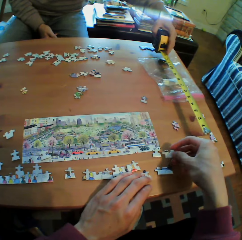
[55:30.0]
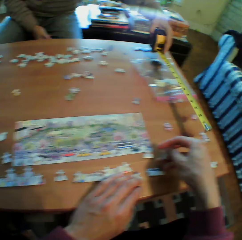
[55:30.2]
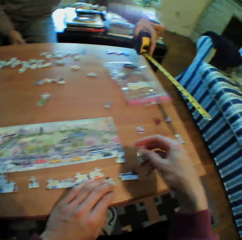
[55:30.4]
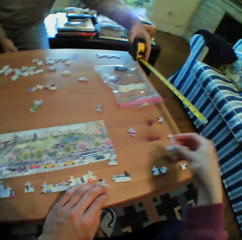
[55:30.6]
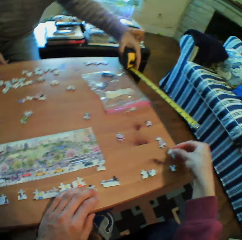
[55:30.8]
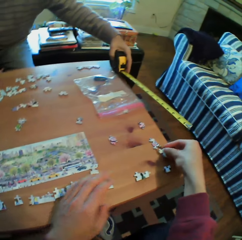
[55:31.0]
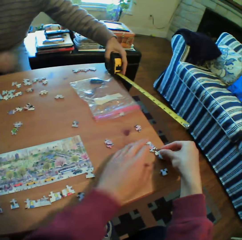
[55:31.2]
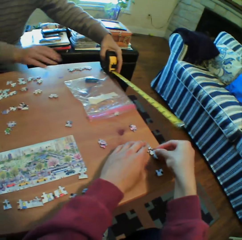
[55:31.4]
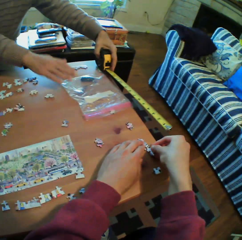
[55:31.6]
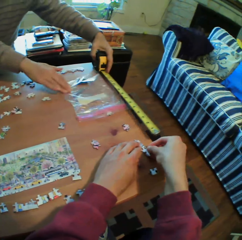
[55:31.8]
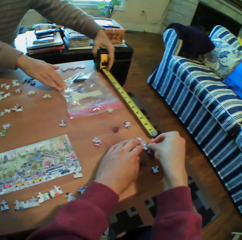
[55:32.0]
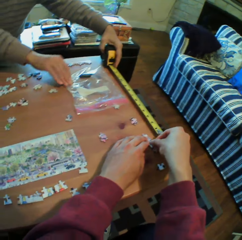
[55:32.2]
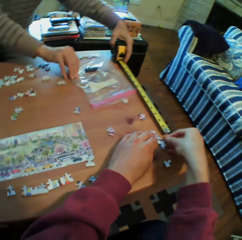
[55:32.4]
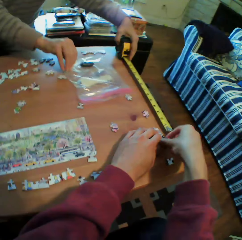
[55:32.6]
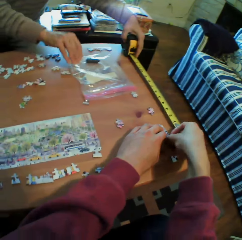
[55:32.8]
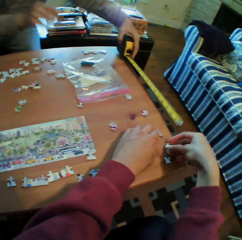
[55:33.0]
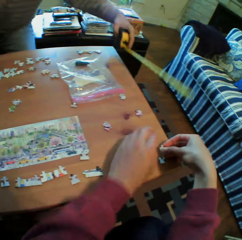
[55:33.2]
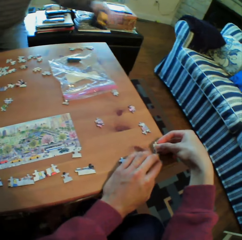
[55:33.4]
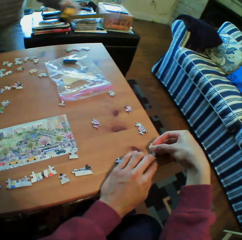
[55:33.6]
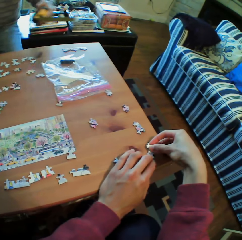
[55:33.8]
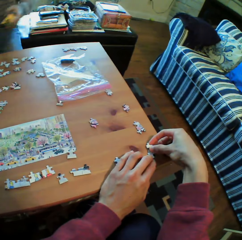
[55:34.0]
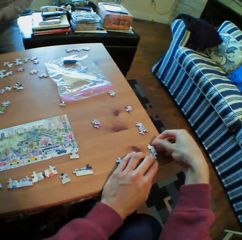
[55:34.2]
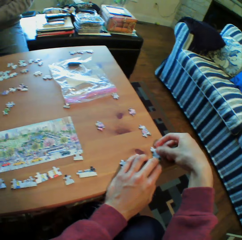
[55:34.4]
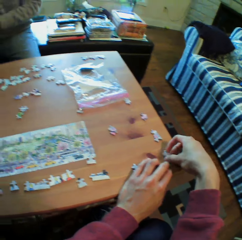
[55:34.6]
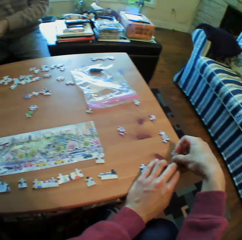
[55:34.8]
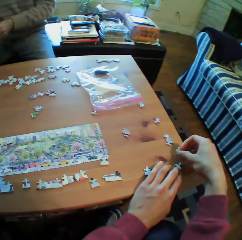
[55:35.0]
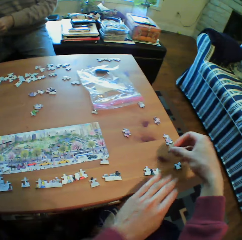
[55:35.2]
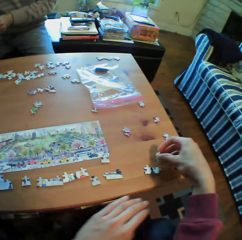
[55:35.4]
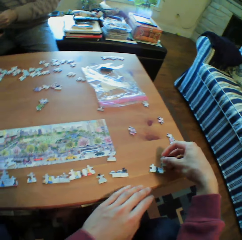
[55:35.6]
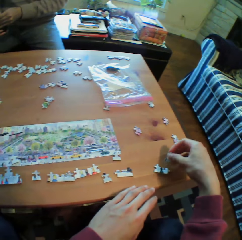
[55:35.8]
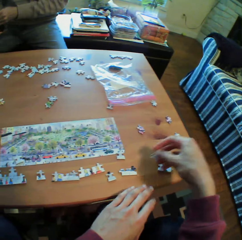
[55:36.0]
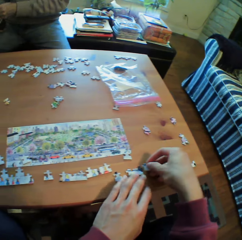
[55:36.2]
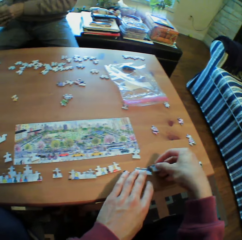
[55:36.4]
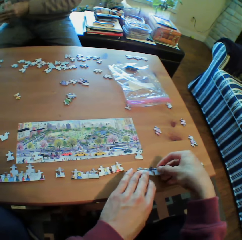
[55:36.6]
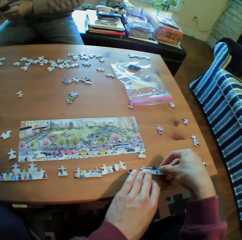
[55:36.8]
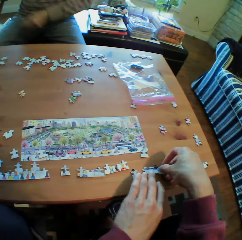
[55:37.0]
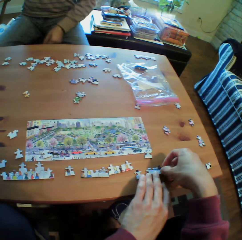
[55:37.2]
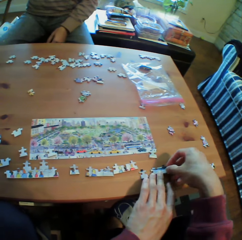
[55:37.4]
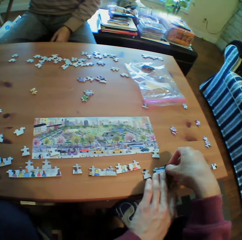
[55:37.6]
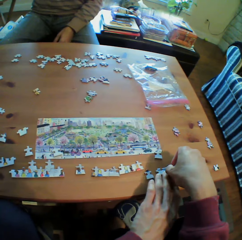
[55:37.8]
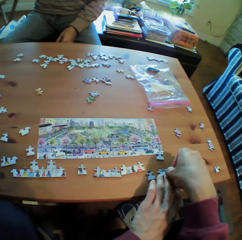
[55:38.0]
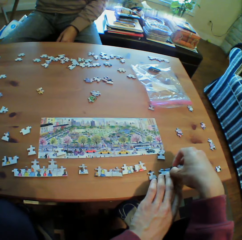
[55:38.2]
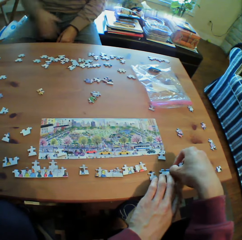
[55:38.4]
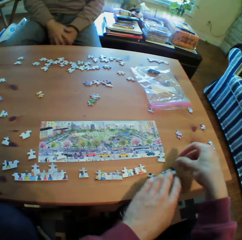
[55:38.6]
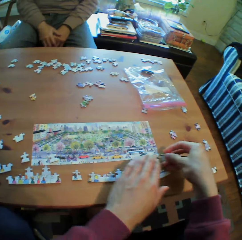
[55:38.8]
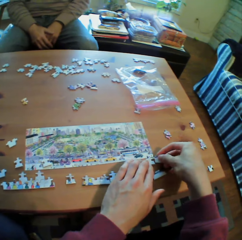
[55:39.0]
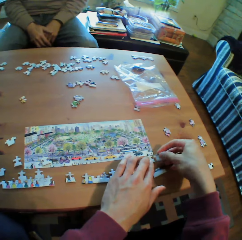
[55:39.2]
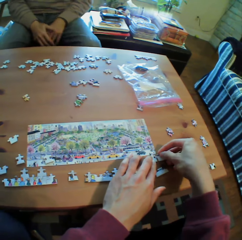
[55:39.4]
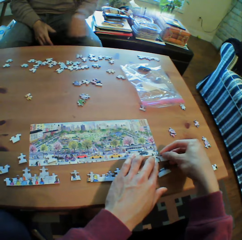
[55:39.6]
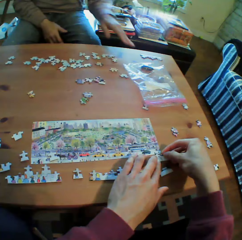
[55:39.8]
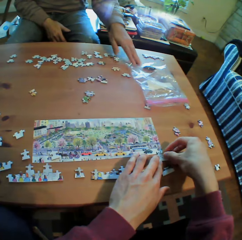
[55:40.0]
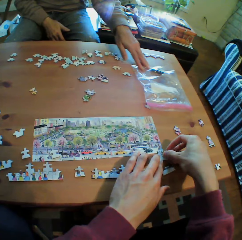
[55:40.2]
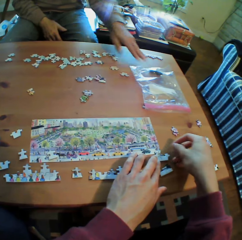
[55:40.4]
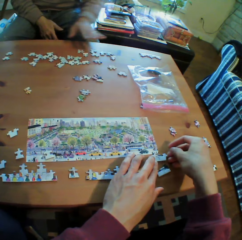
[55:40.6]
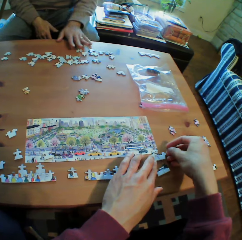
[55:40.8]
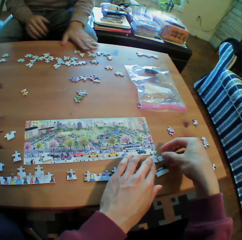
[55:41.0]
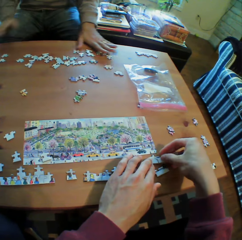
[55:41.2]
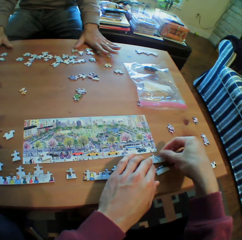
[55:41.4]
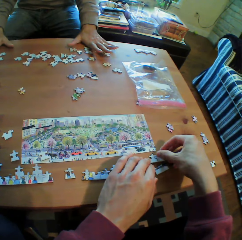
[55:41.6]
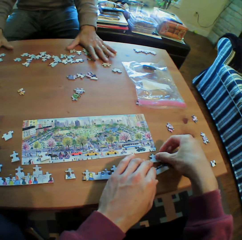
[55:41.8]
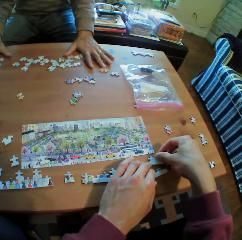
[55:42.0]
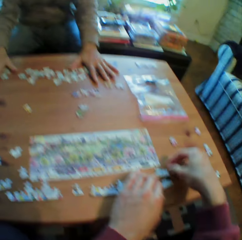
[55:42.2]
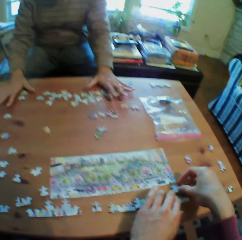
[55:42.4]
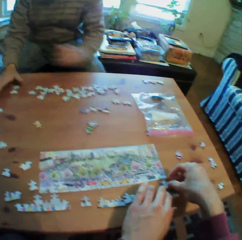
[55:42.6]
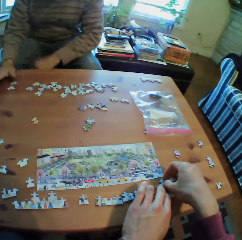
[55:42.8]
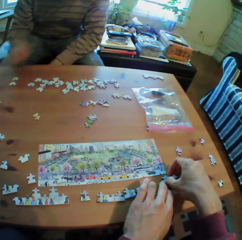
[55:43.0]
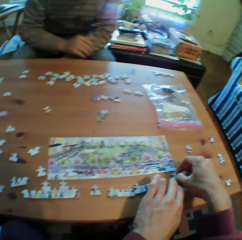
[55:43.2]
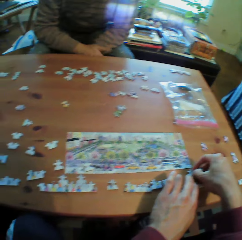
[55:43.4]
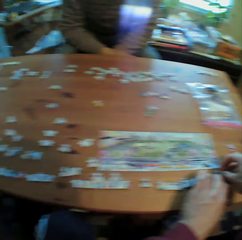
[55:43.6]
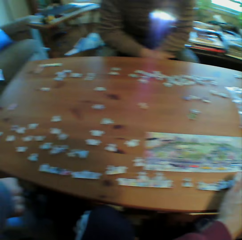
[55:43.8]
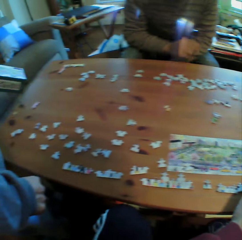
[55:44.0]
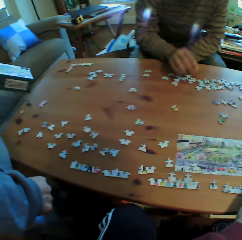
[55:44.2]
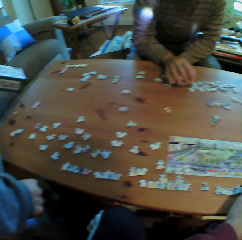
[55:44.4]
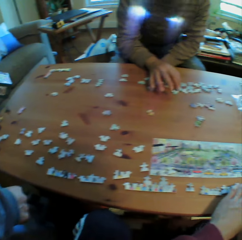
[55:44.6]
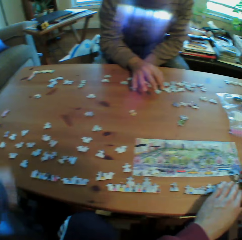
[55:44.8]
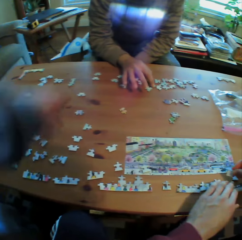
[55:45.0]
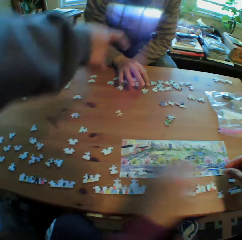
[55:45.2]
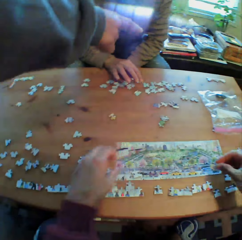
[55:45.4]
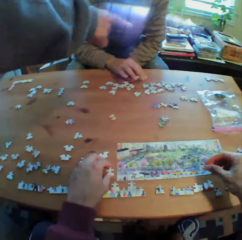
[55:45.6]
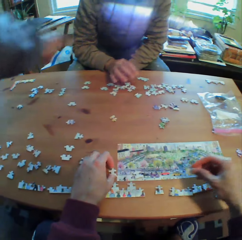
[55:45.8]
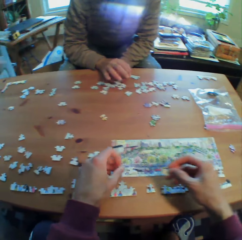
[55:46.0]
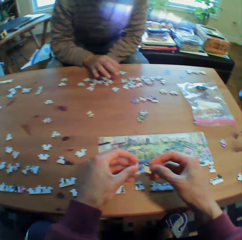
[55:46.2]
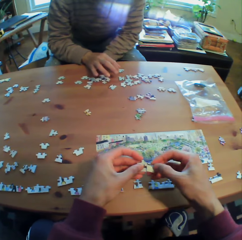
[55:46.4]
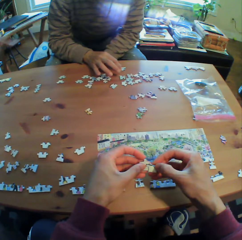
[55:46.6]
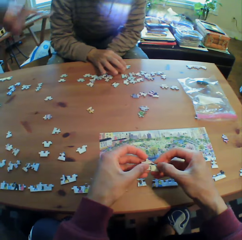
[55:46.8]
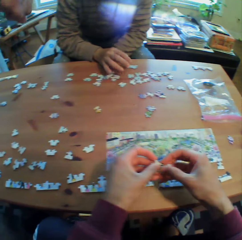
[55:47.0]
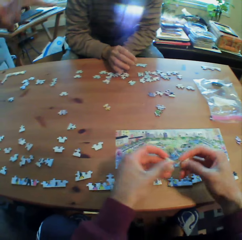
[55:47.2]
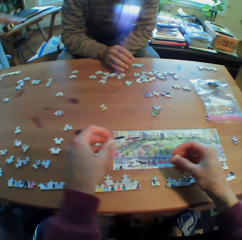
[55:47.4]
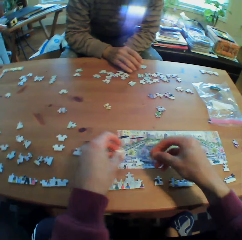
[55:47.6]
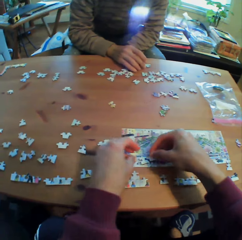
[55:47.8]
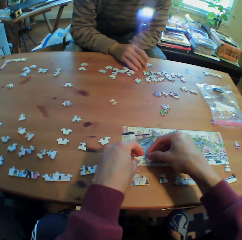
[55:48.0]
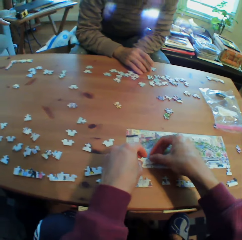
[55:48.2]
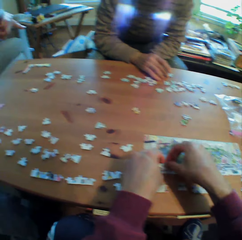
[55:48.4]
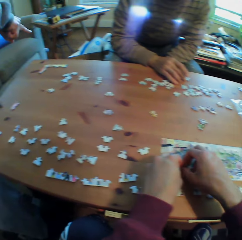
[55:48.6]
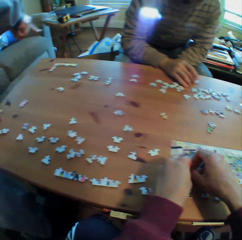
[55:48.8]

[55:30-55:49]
The camera wearer plays puzzle. A man puts his hands together. The man moves the polythene paper on the table. The man pulls the puzzle pieces together. The man puts his hands together. Another man stands beside the camera wearer. The first man arranges the puzzles on the table. The other man points at the puzzles on the table.

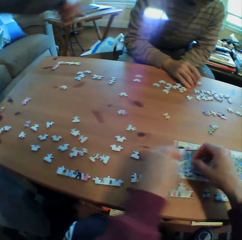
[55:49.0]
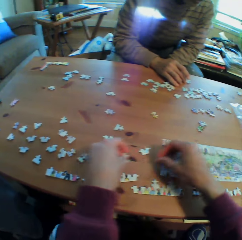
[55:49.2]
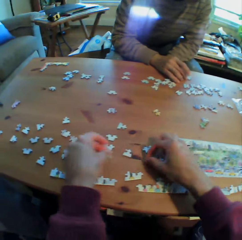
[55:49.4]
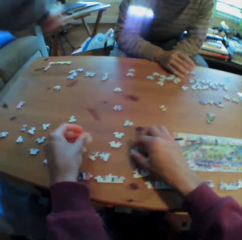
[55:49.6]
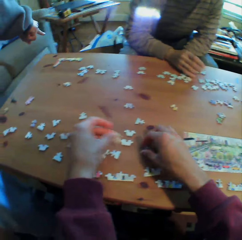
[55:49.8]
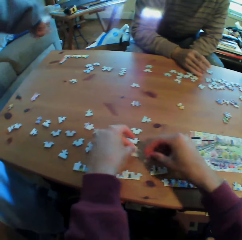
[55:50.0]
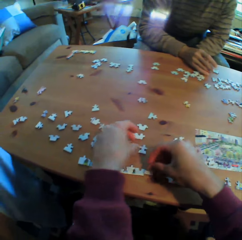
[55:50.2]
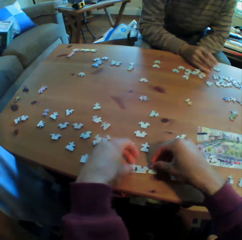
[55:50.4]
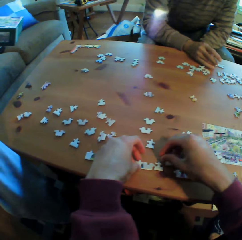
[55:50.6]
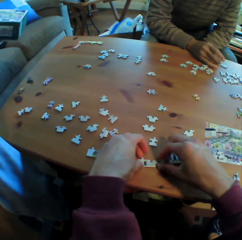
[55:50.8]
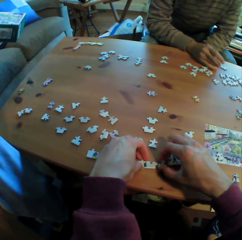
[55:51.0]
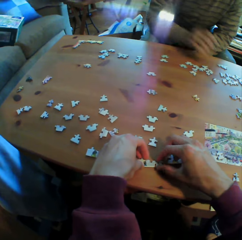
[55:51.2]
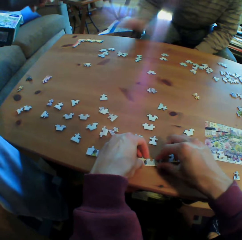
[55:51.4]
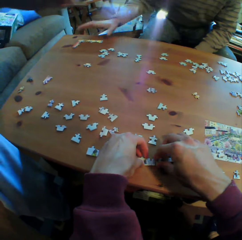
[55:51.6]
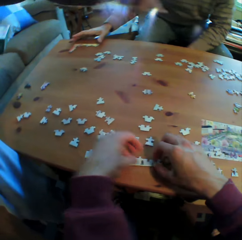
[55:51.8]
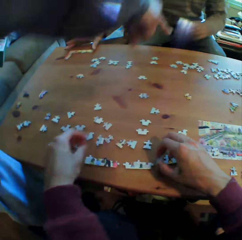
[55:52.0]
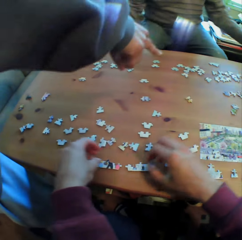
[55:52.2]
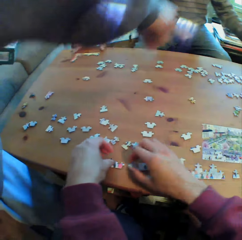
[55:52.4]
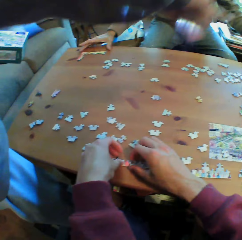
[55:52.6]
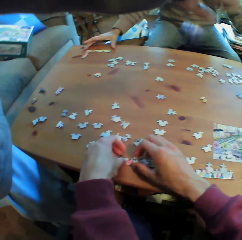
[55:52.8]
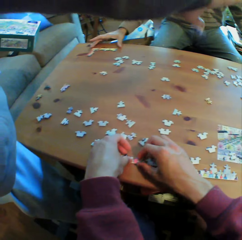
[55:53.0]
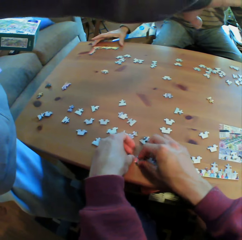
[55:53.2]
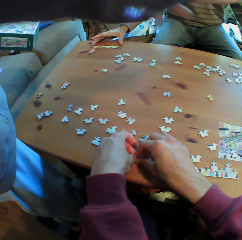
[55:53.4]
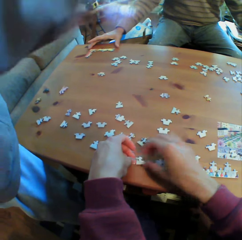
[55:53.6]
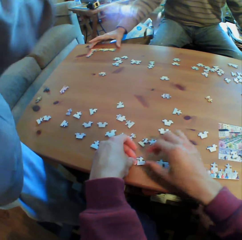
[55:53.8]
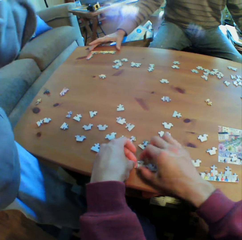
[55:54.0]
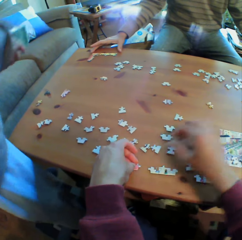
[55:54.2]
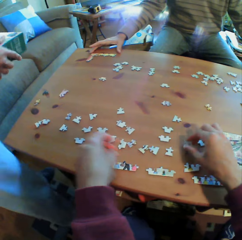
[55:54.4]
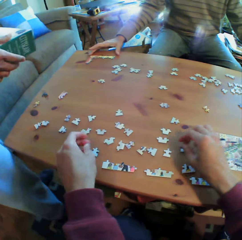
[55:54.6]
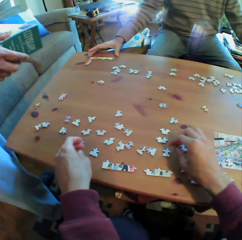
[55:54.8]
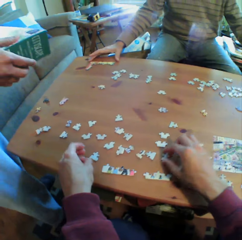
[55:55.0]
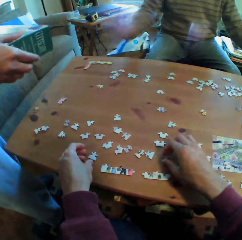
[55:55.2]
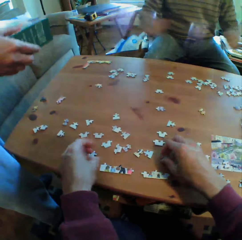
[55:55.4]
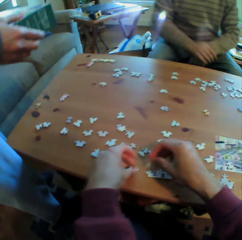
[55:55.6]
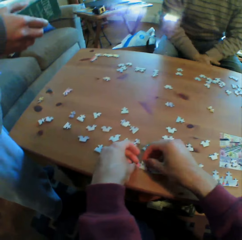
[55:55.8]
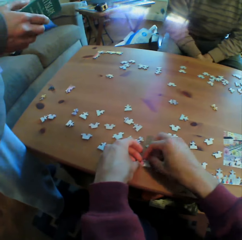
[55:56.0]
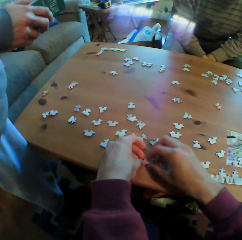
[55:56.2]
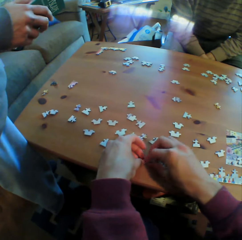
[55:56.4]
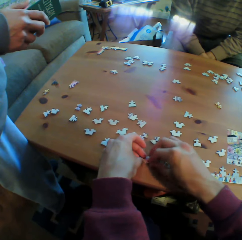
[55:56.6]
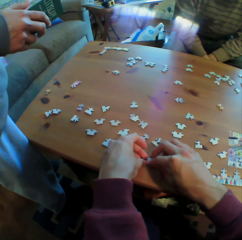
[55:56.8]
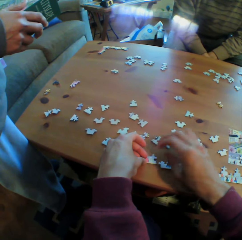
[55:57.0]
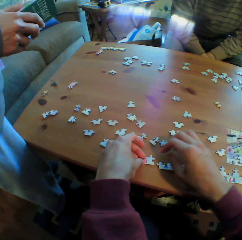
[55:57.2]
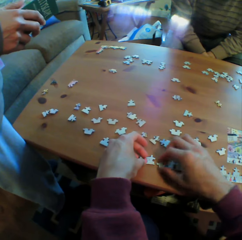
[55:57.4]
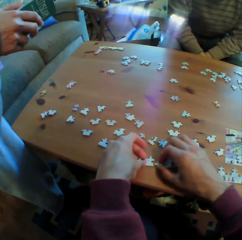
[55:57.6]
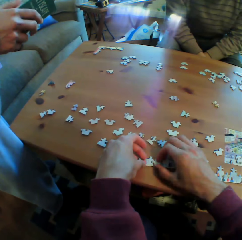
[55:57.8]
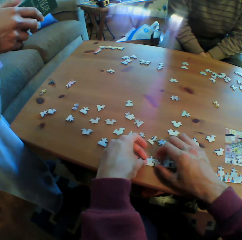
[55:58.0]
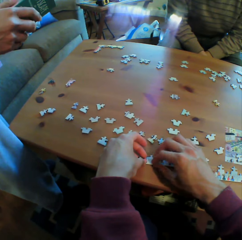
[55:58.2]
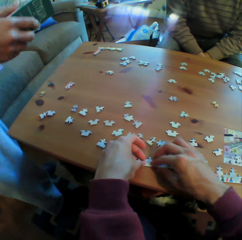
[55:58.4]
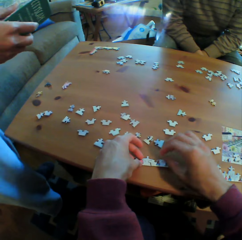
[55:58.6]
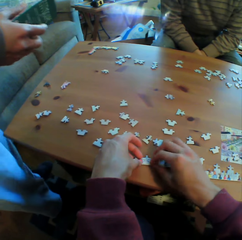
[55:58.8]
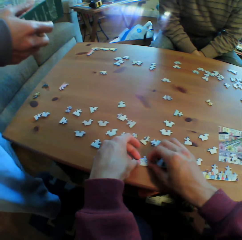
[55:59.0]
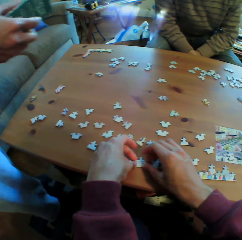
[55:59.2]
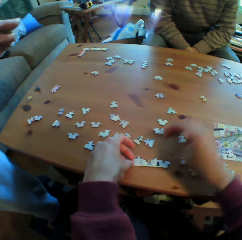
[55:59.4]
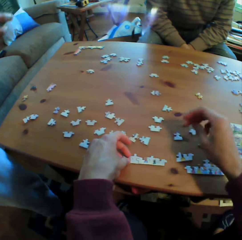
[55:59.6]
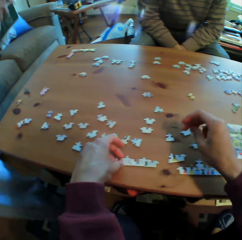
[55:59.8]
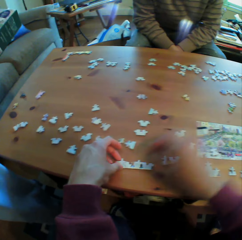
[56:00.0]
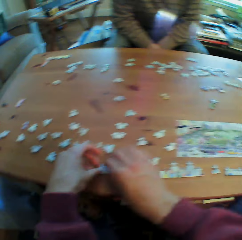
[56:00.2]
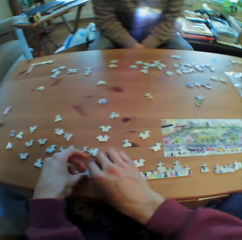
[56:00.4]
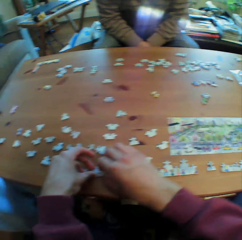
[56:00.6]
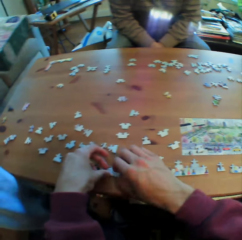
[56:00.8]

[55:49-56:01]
A man points while talking to another man. The other man puts his hand against the puzzles. The first man holds the box. The other man puts his hands together.
